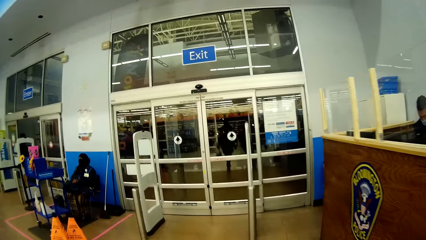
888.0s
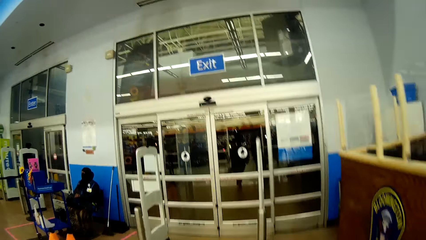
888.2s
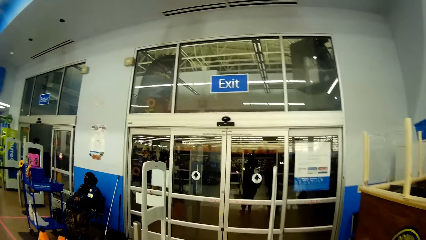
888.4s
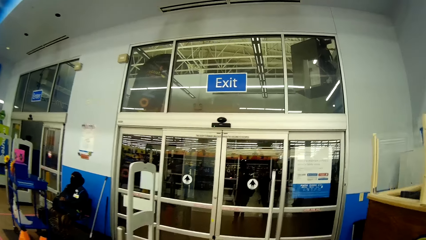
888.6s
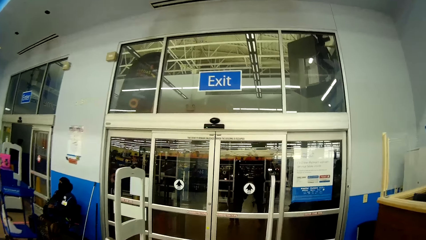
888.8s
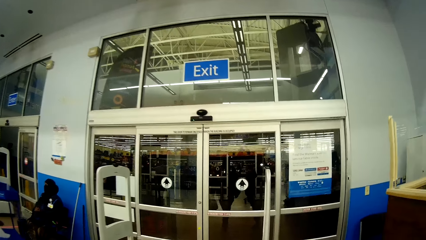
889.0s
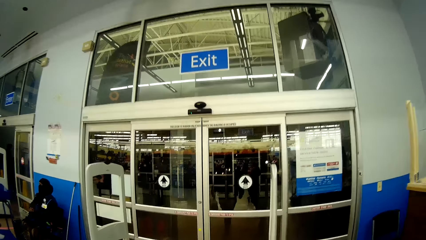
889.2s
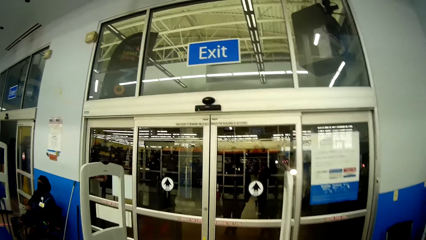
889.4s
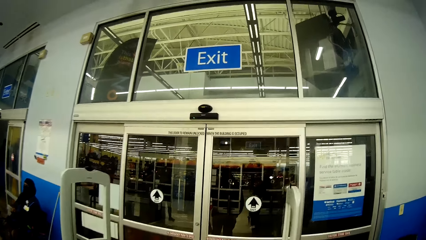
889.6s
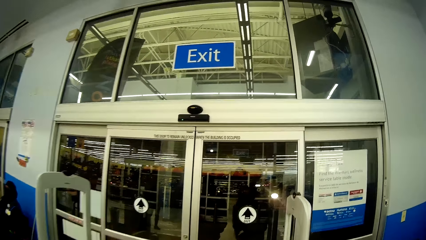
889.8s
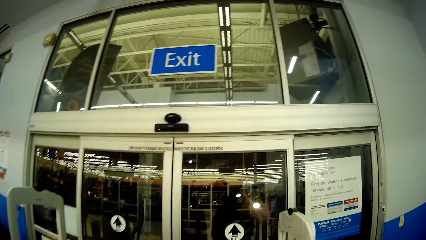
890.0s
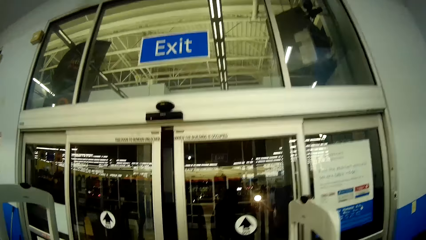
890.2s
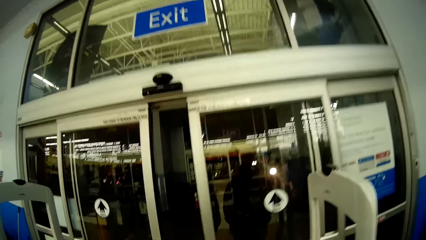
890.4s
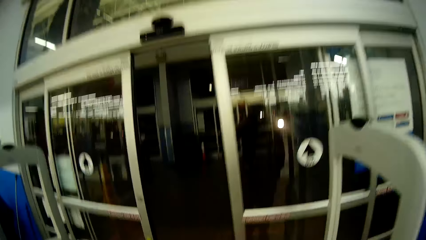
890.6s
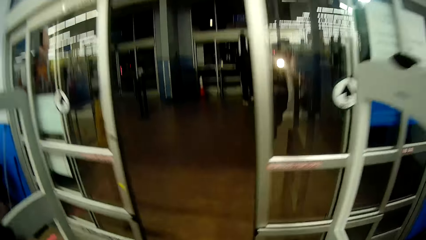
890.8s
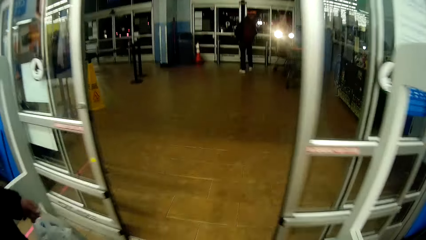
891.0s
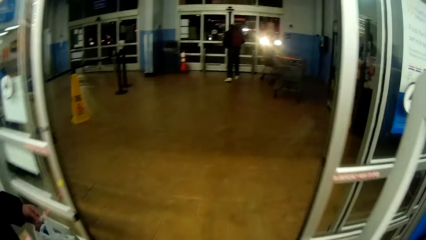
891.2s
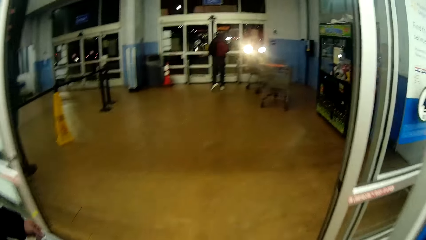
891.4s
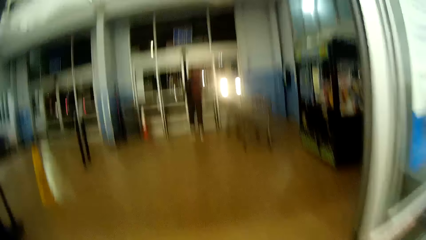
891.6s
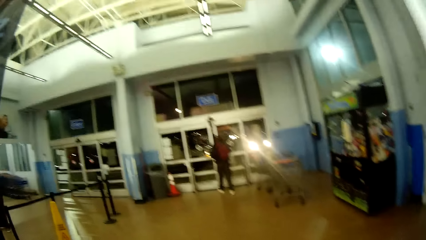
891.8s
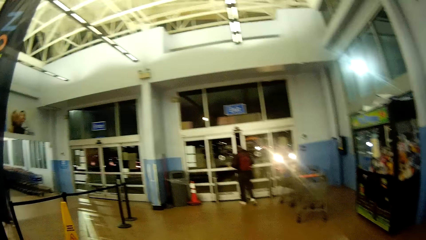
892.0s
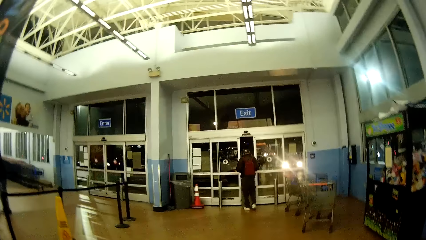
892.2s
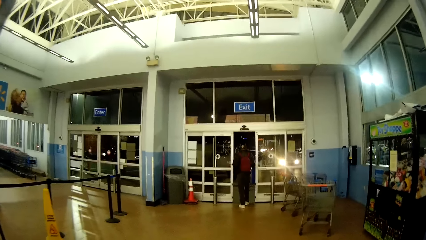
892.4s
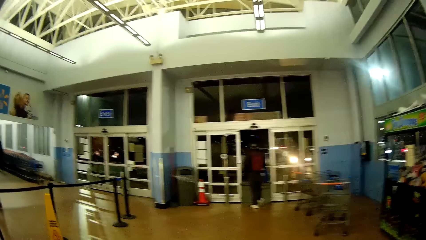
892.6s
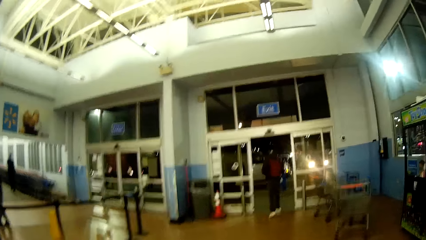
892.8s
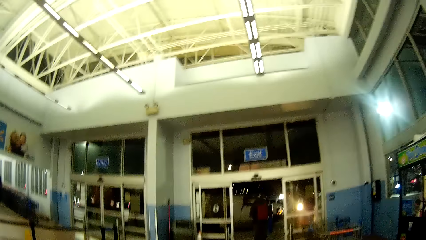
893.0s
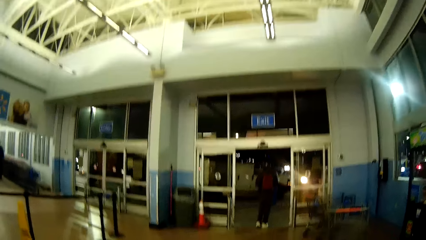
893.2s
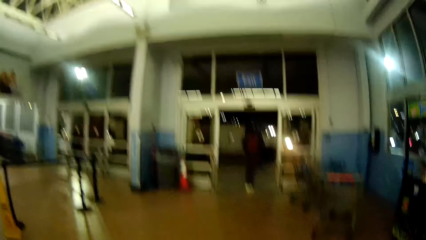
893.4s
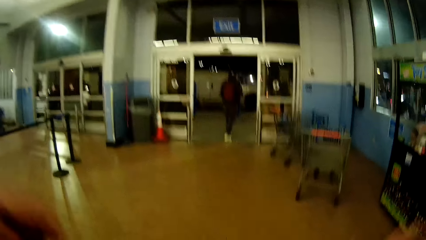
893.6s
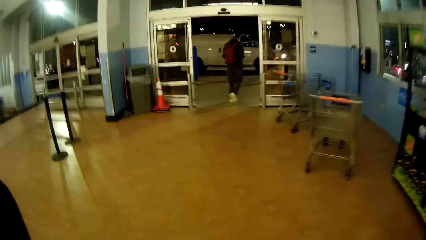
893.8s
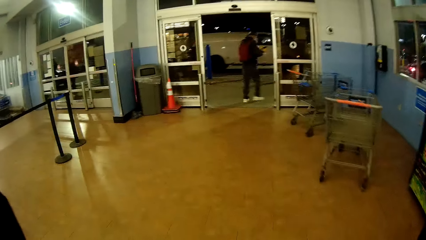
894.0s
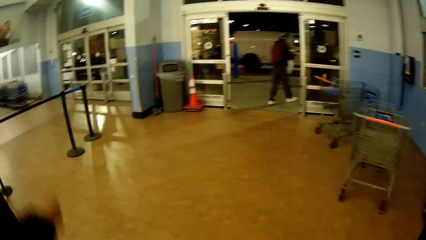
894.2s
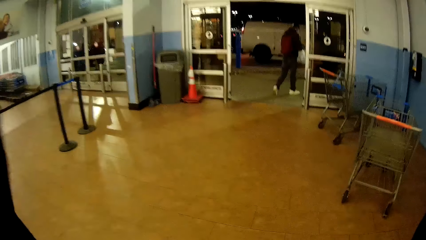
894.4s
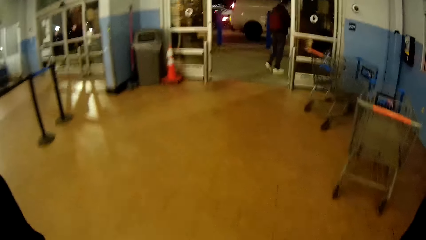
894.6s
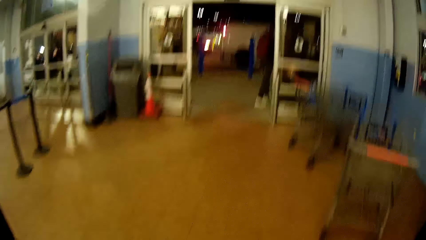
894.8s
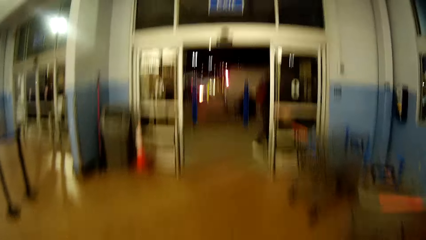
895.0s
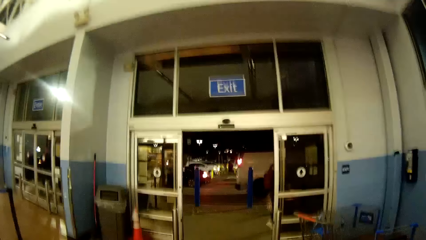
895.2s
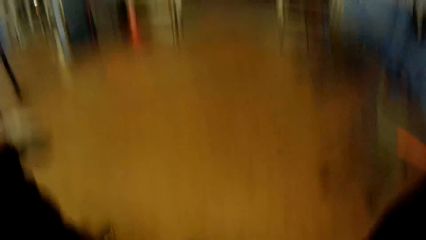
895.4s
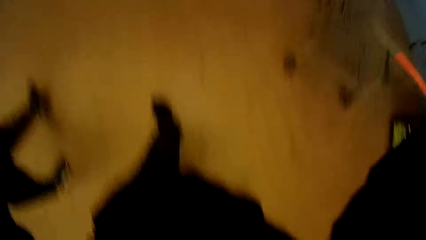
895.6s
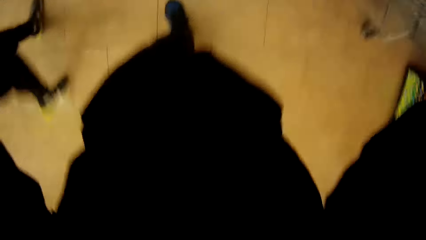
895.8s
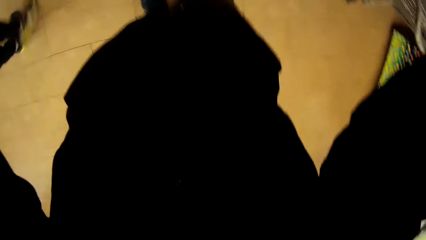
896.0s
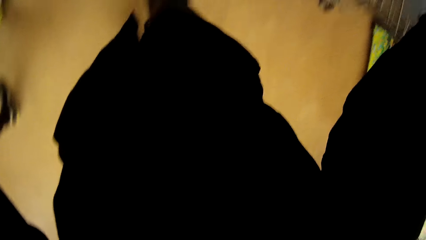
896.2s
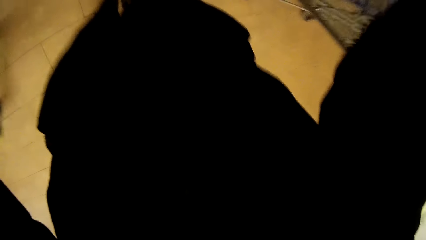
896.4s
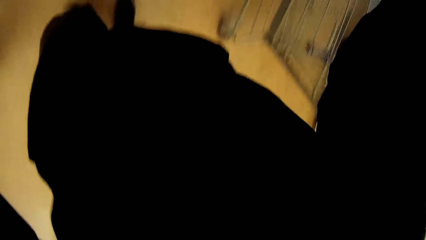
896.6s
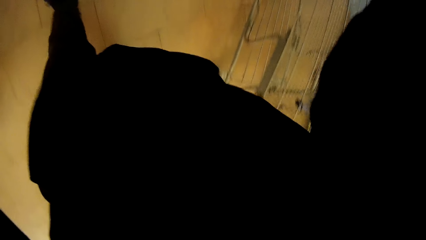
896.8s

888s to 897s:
The camera wearer walks towards an entrance door with the man. They walk past the exit door with the man.
